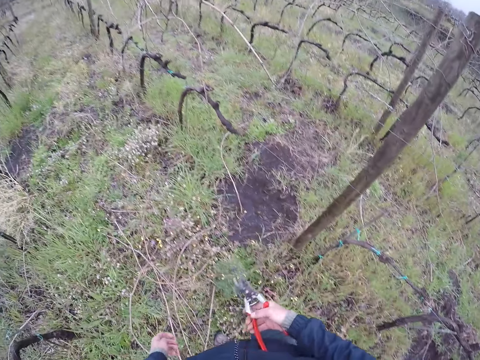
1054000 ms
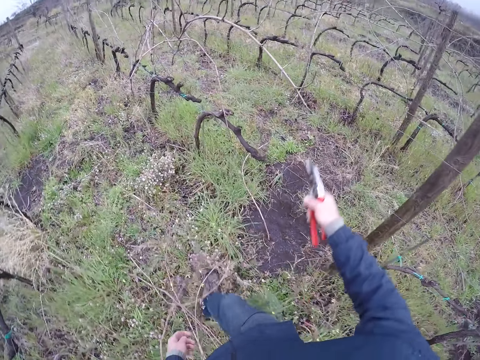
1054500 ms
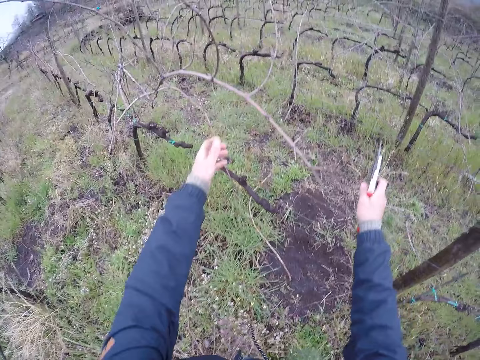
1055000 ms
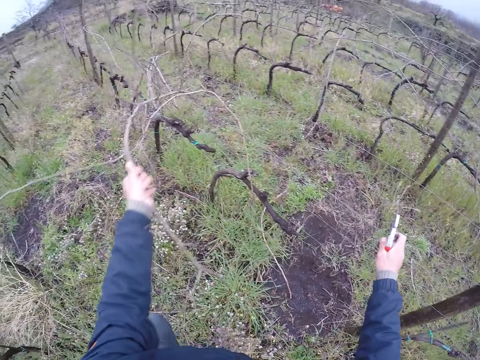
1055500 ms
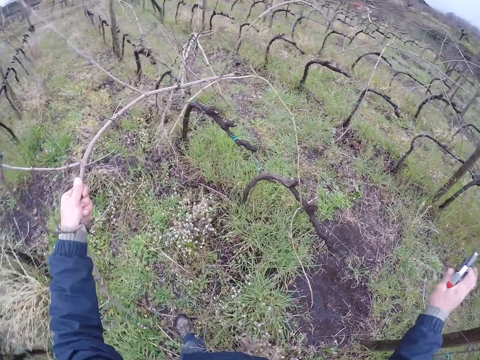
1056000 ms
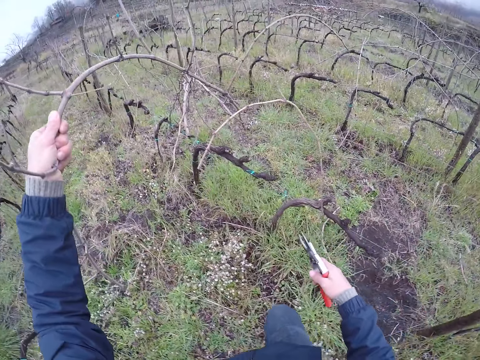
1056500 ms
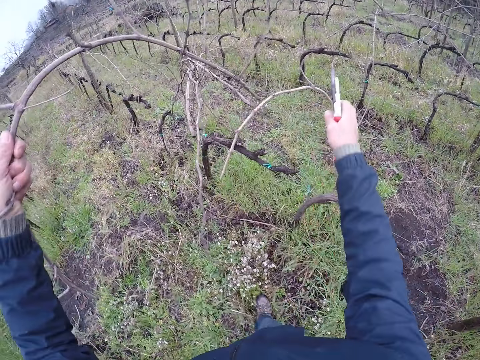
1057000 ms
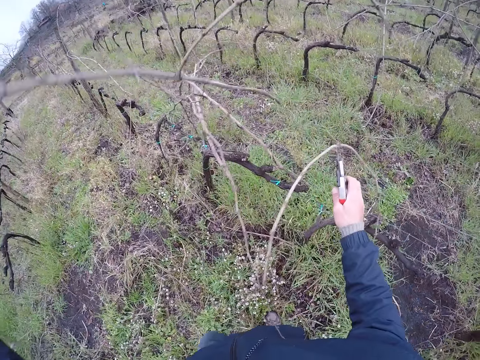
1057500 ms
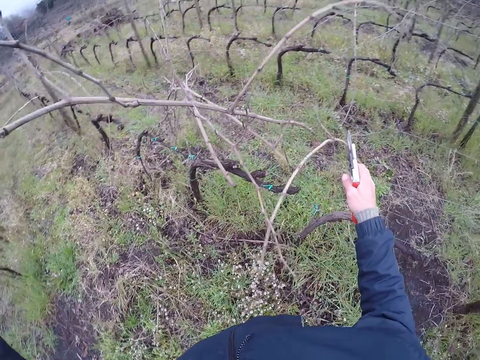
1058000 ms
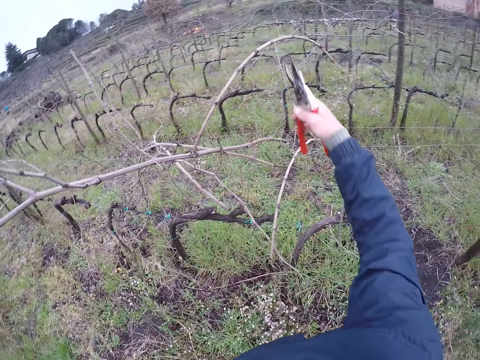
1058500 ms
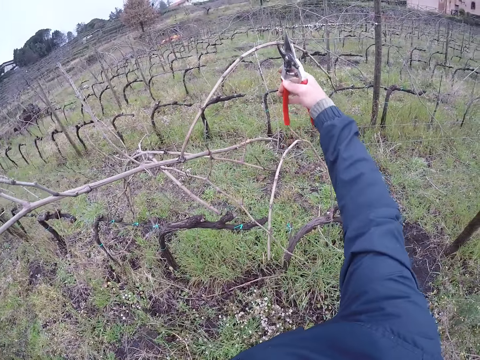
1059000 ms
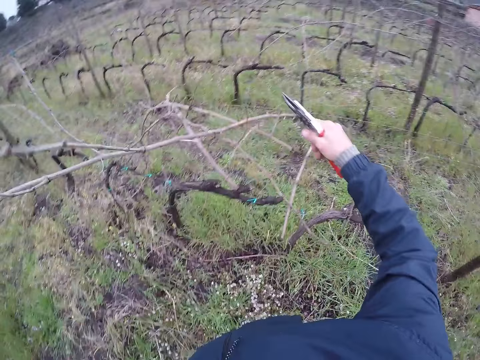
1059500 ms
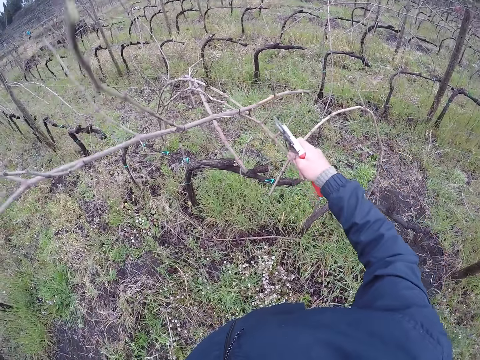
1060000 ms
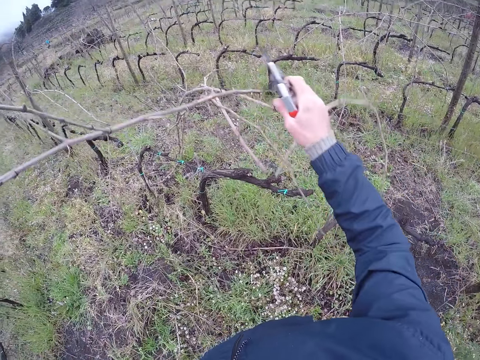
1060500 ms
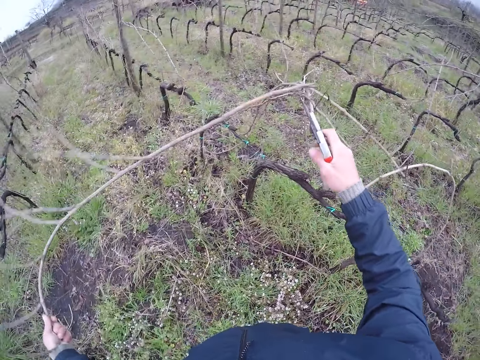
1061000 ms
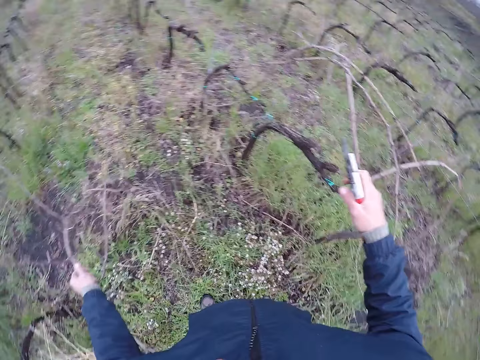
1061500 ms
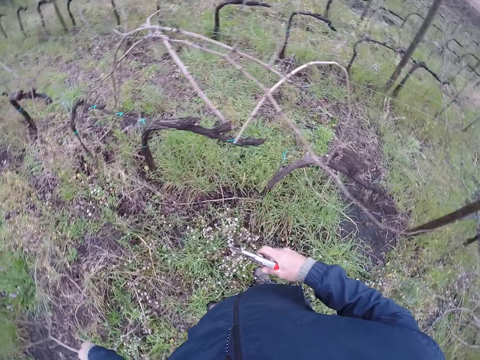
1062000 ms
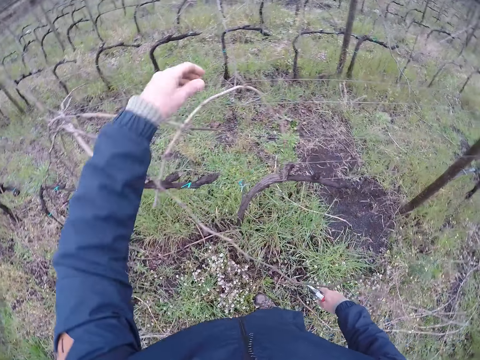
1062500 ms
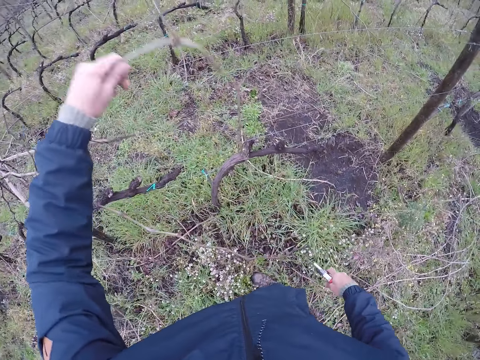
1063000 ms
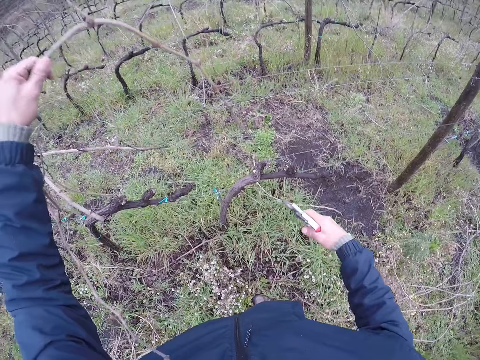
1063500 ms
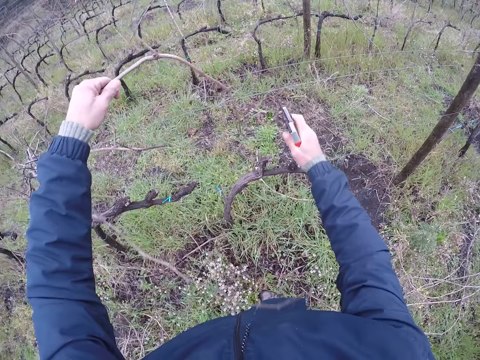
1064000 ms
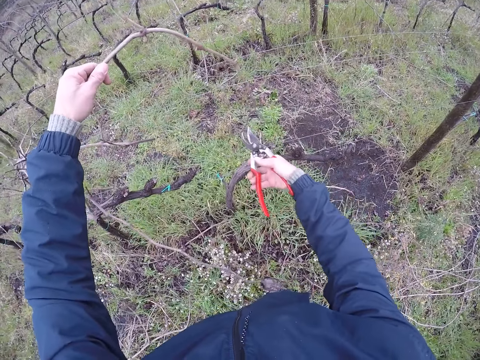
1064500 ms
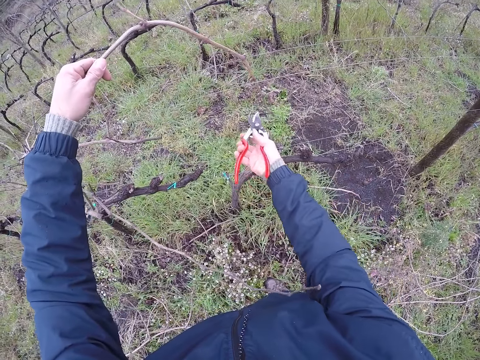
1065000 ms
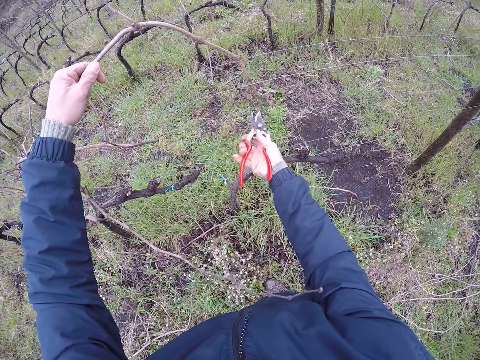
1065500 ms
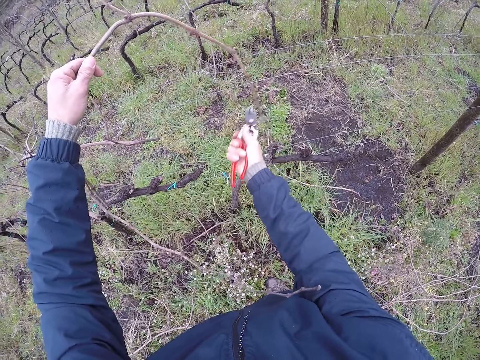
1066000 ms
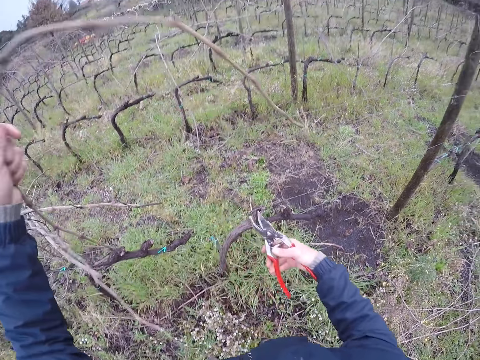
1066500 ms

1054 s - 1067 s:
The camera wearer pulls a twig with his left hand and holds a wire with his right hand. He cuts the twig with a pruning shear in his right hand. He throws the twig to the ground with his left hand. He pulls the twig with his left hand. He cuts the twig with the pruning shear in his right hand.

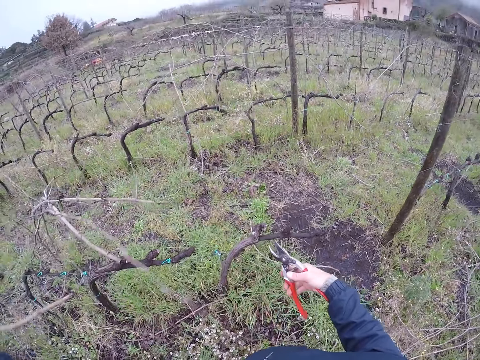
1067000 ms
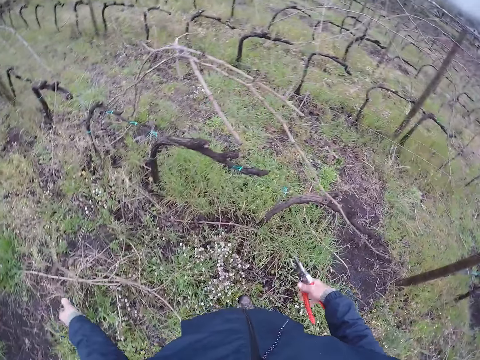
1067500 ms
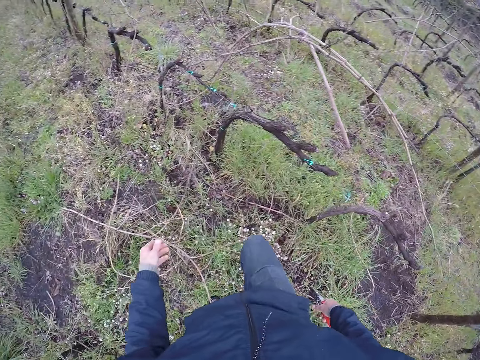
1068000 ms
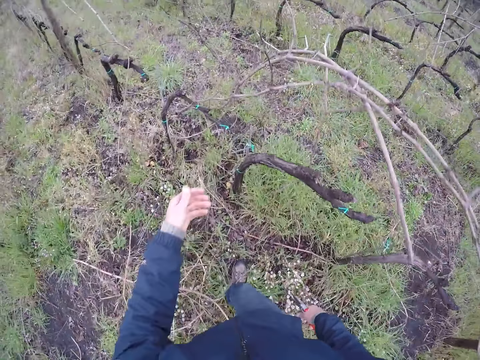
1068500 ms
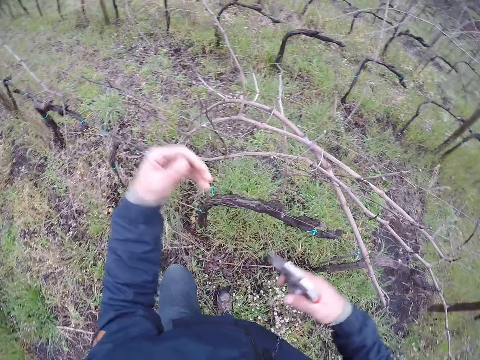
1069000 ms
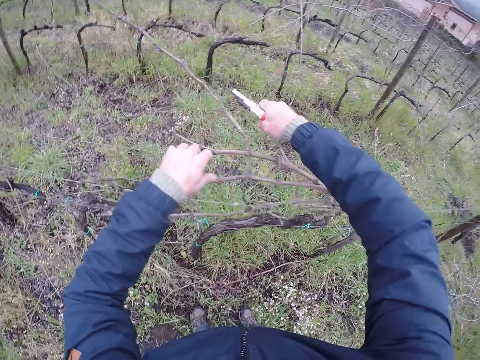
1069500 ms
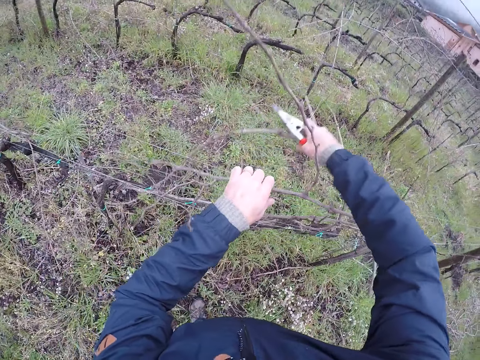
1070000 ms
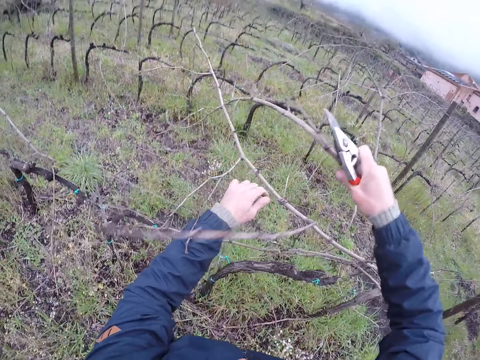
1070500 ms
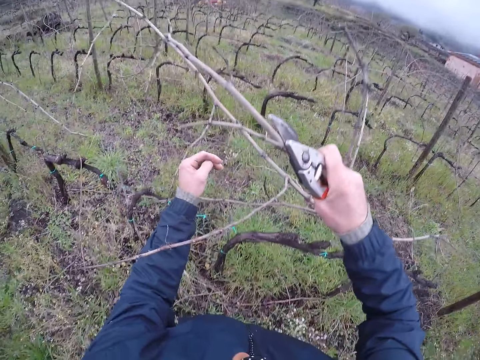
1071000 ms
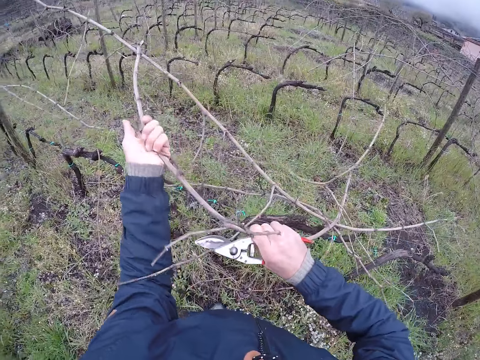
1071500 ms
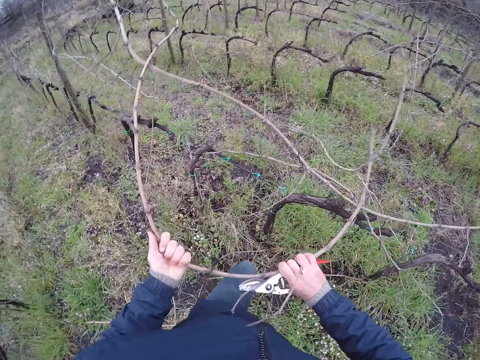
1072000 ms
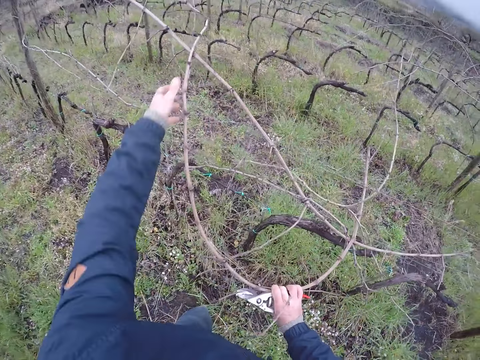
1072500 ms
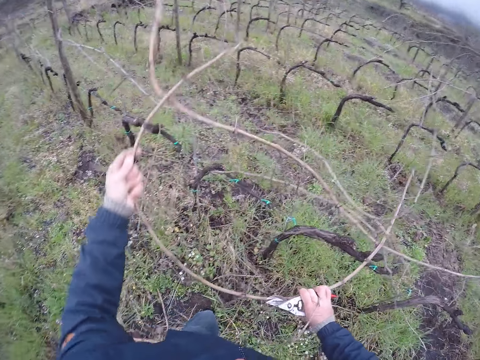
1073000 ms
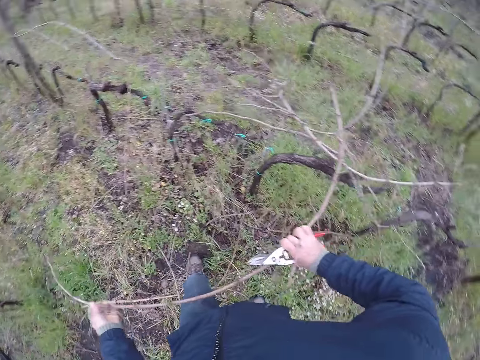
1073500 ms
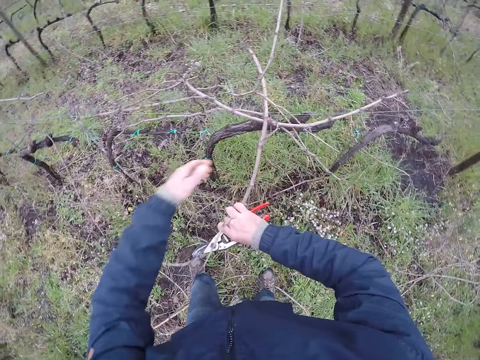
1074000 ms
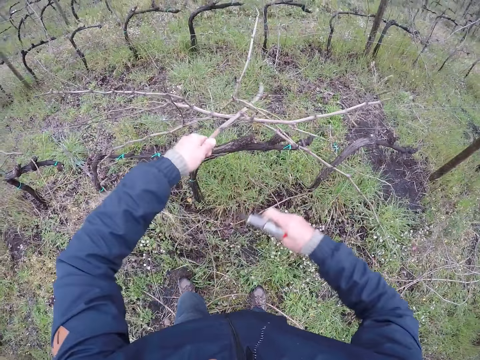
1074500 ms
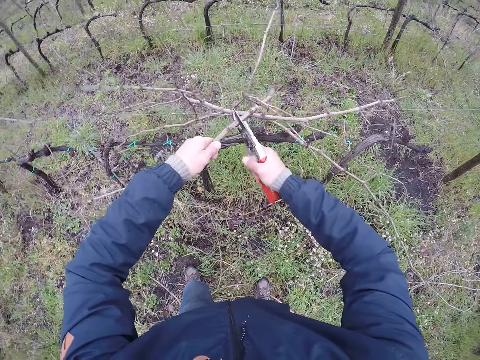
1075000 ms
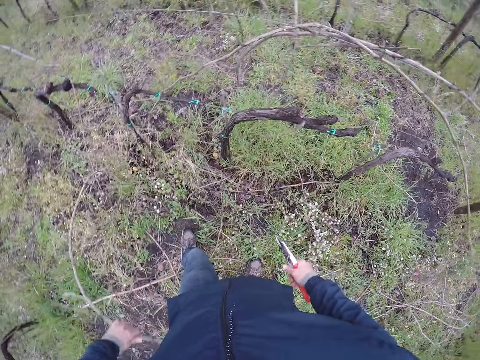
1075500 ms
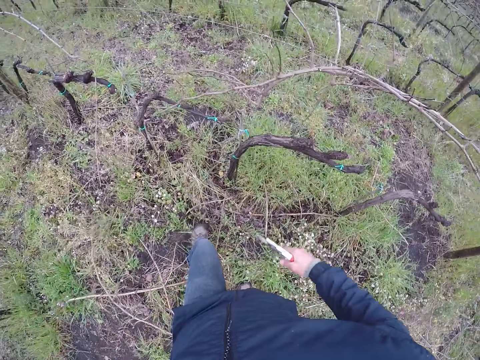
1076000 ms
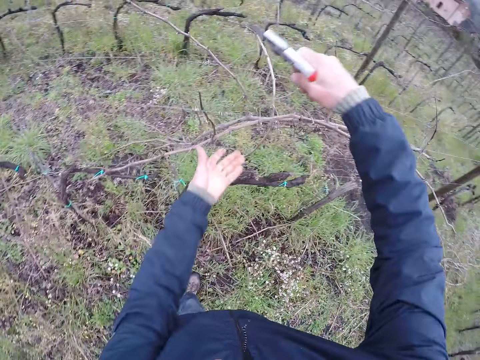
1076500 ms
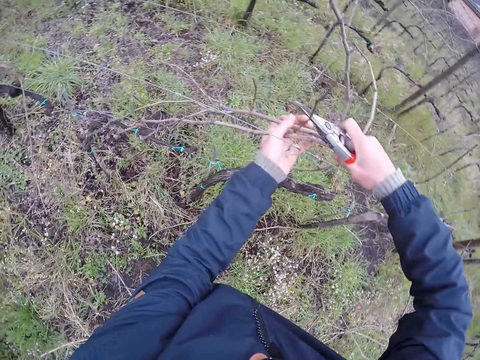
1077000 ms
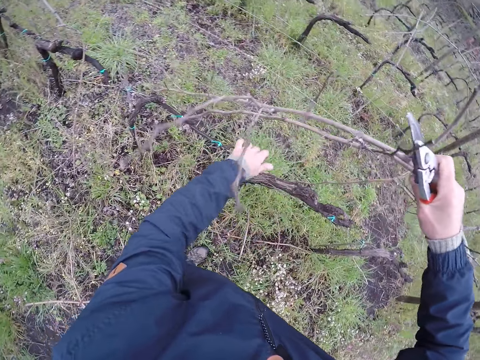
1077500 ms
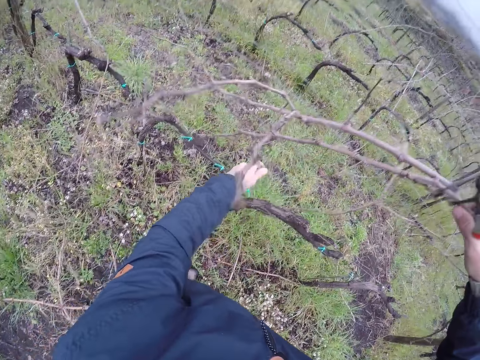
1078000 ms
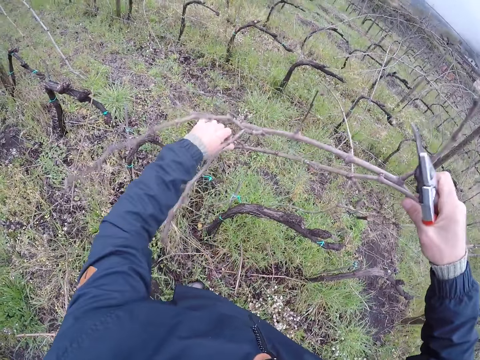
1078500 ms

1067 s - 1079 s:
The camera wearer throws a twig to the ground with his left hand. He pulls a twig with both hands. He cuts the twig on his left hand with the pruning shear on his right hand. He throws the twig to the ground with his left hand. He pulls some twigs with both hands.

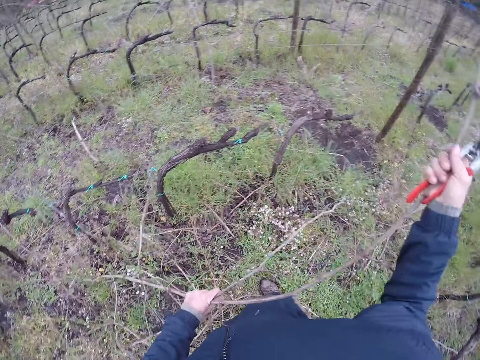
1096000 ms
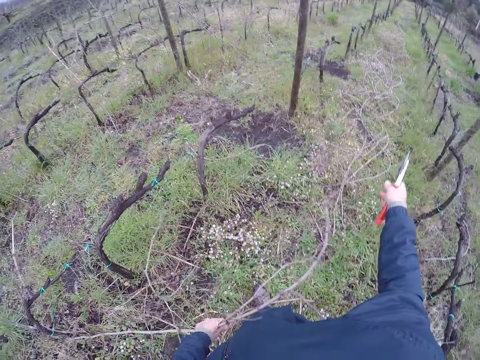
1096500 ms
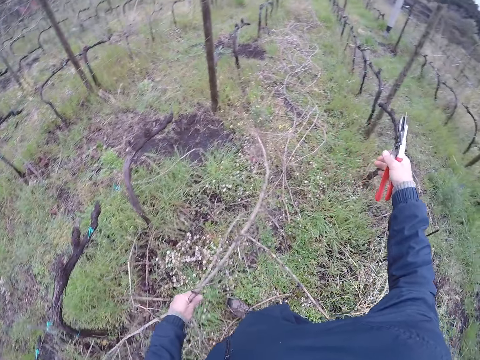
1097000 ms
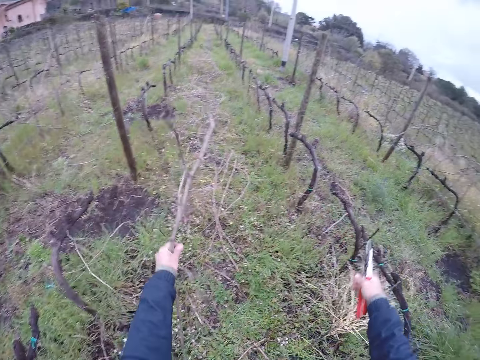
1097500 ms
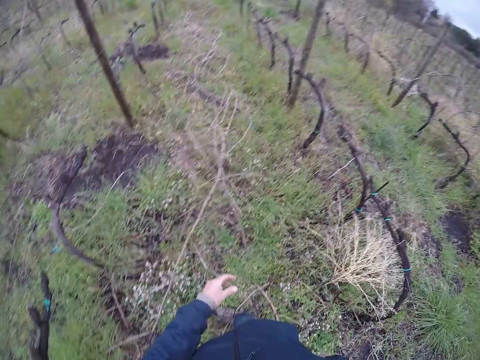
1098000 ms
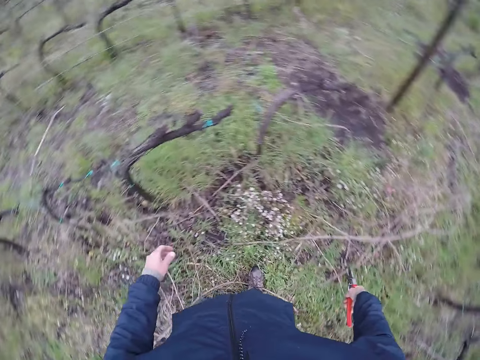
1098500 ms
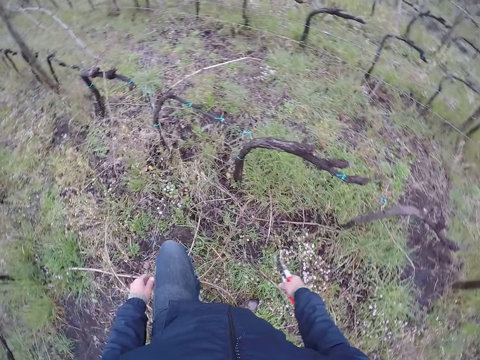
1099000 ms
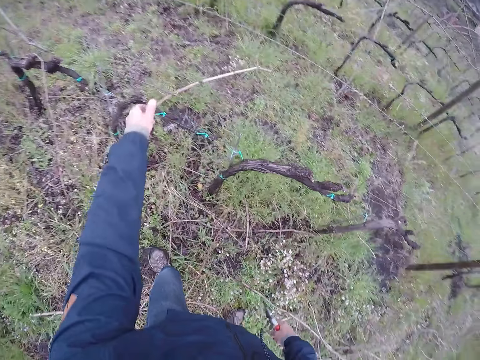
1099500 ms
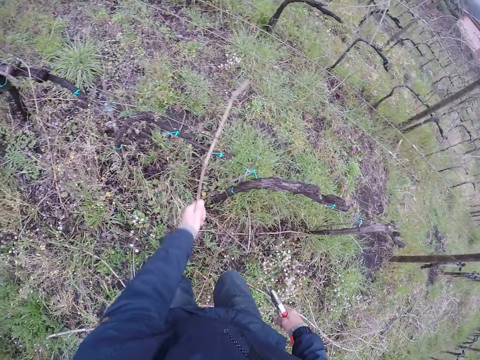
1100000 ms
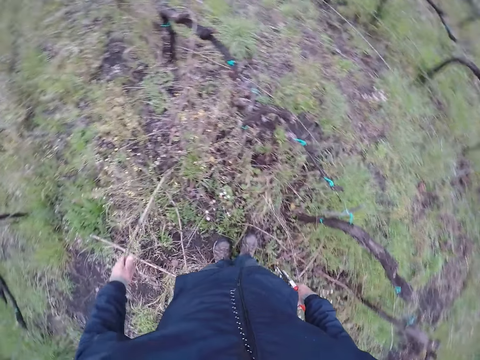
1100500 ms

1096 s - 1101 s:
The camera wearer pulls the twig using his right hand. He removes his right hand from the twig. He drops the branches with his left hand on the ground. He walks. He pulls down a branch with his left hand. He picks another twig using his left hand.
